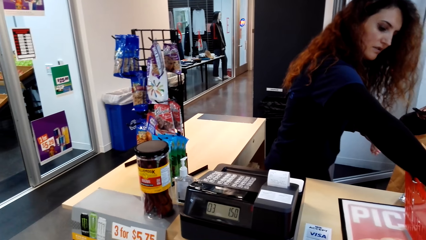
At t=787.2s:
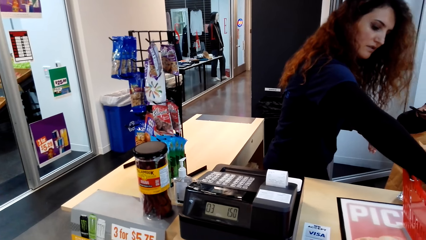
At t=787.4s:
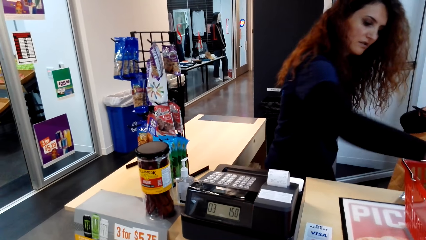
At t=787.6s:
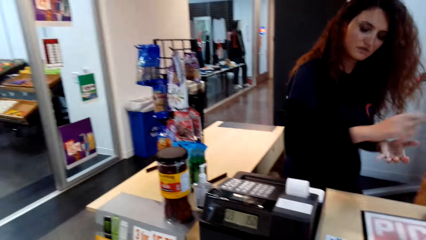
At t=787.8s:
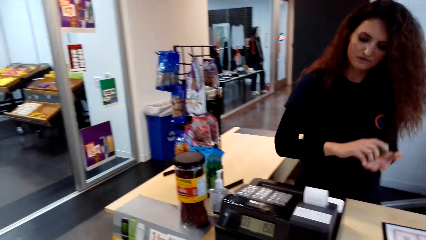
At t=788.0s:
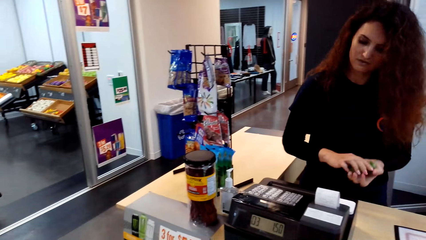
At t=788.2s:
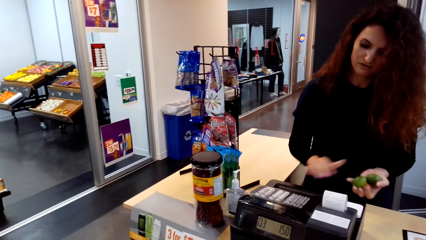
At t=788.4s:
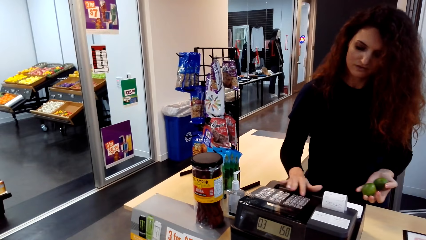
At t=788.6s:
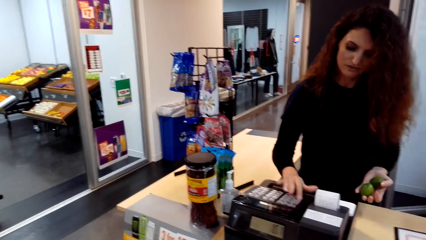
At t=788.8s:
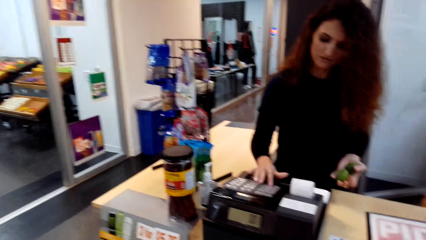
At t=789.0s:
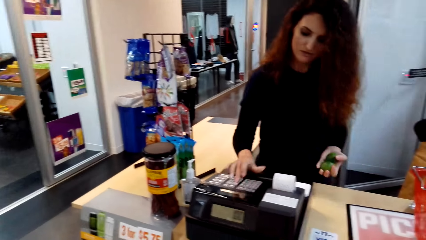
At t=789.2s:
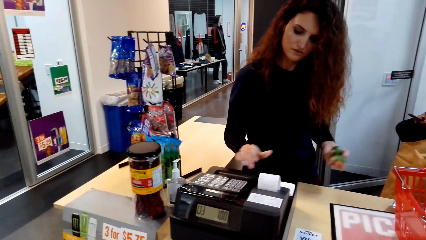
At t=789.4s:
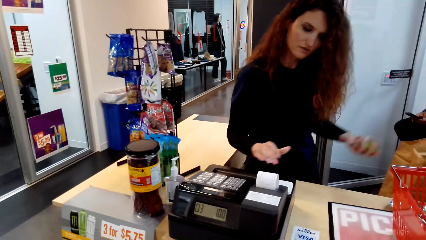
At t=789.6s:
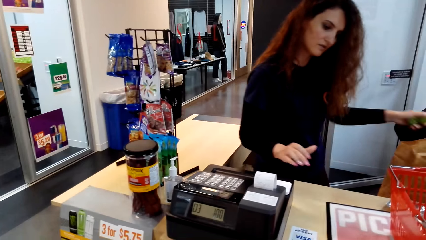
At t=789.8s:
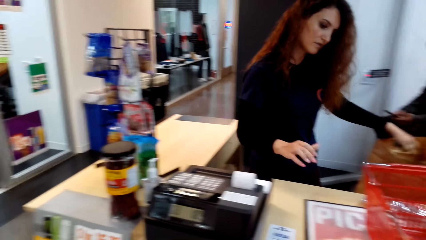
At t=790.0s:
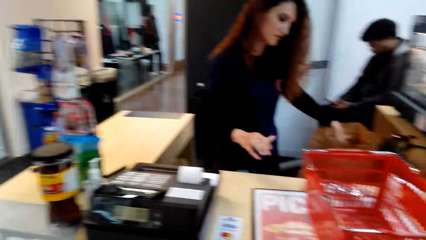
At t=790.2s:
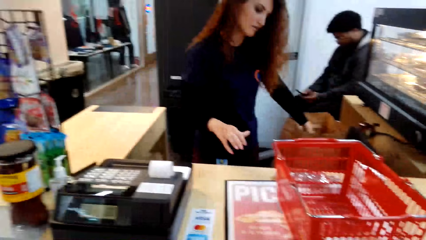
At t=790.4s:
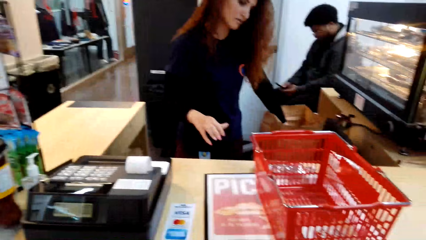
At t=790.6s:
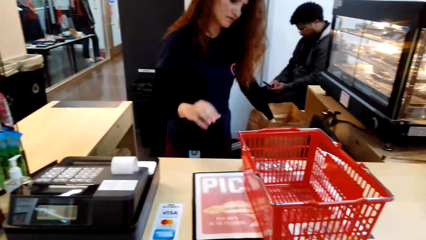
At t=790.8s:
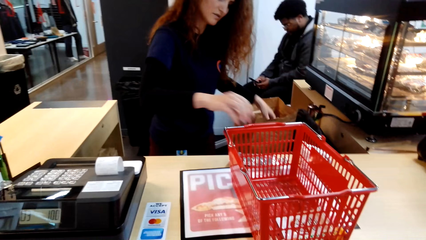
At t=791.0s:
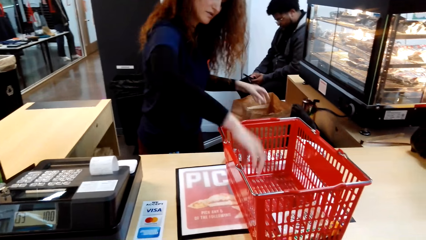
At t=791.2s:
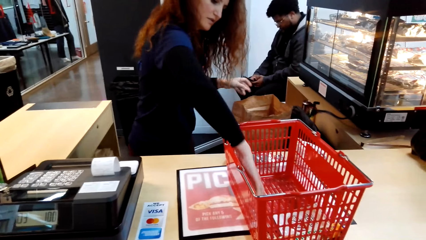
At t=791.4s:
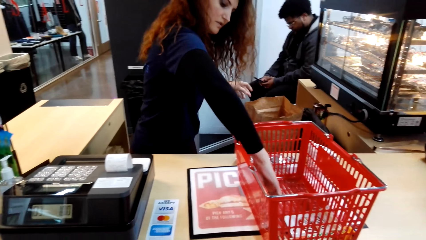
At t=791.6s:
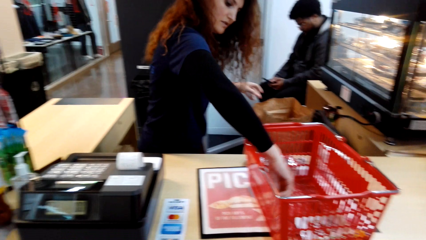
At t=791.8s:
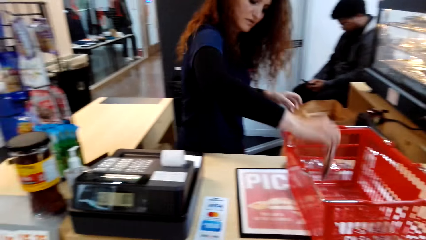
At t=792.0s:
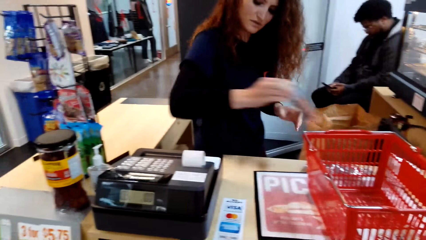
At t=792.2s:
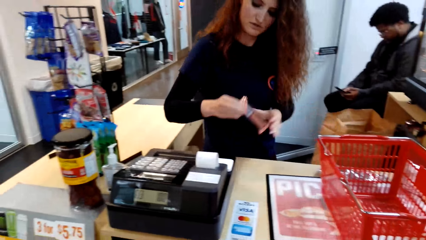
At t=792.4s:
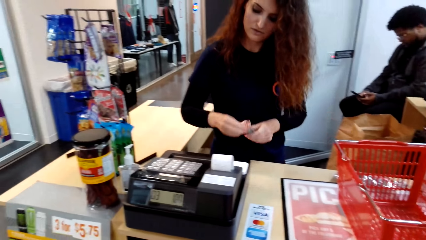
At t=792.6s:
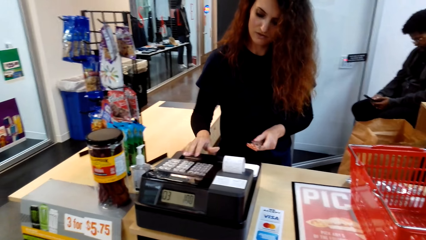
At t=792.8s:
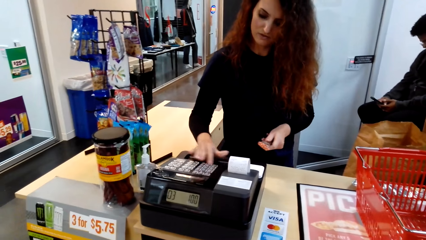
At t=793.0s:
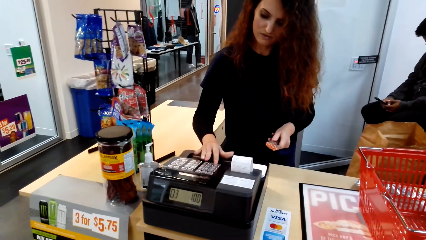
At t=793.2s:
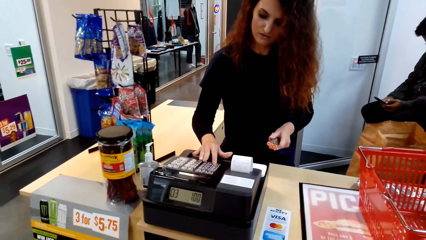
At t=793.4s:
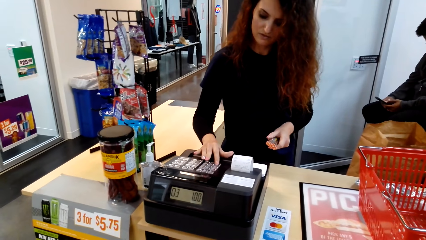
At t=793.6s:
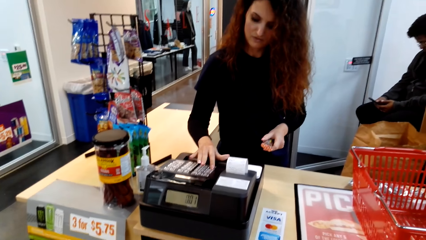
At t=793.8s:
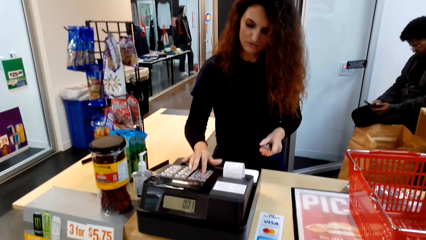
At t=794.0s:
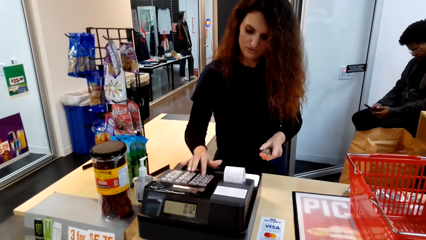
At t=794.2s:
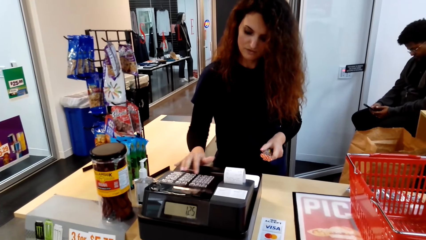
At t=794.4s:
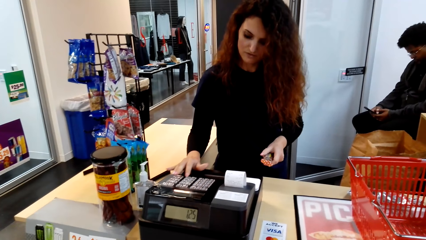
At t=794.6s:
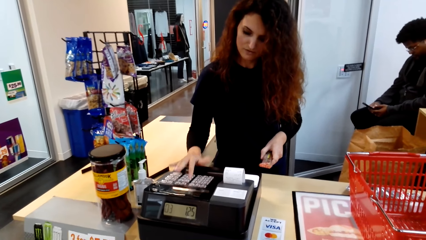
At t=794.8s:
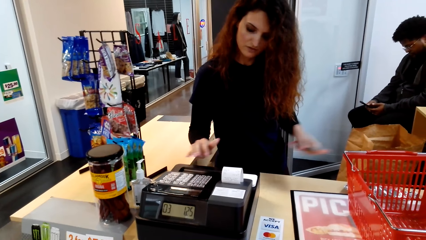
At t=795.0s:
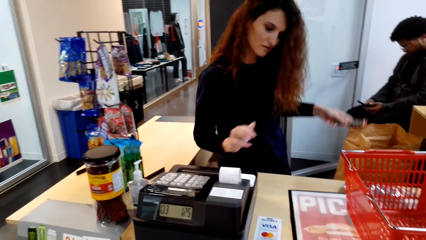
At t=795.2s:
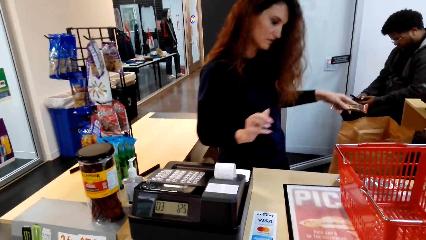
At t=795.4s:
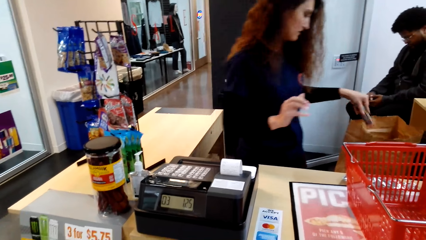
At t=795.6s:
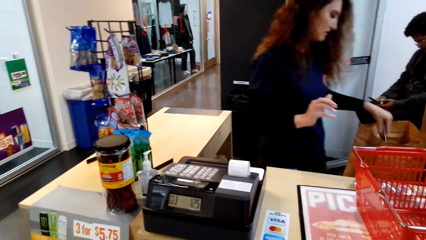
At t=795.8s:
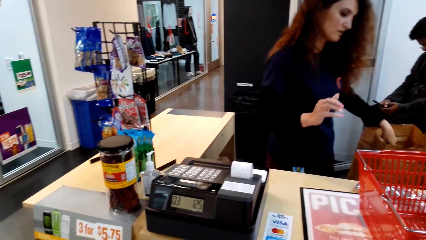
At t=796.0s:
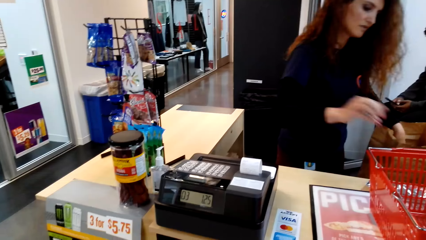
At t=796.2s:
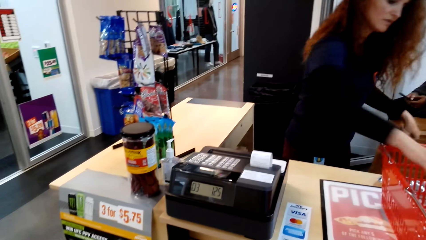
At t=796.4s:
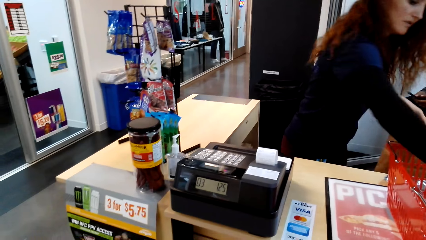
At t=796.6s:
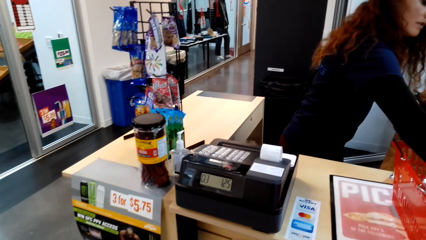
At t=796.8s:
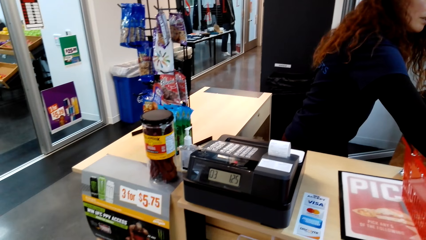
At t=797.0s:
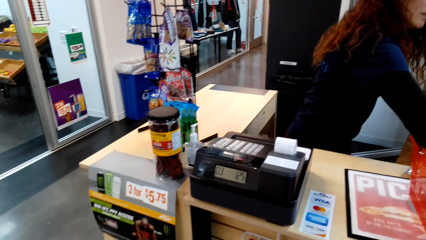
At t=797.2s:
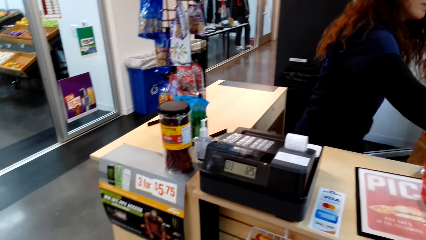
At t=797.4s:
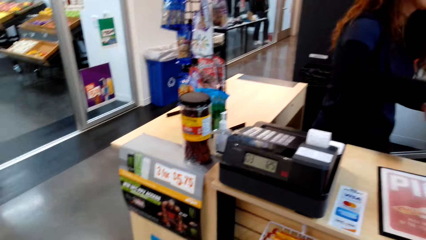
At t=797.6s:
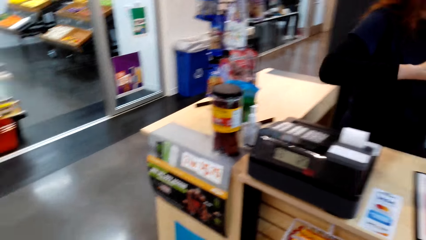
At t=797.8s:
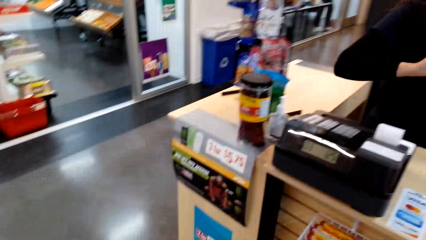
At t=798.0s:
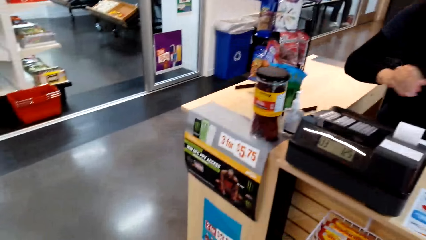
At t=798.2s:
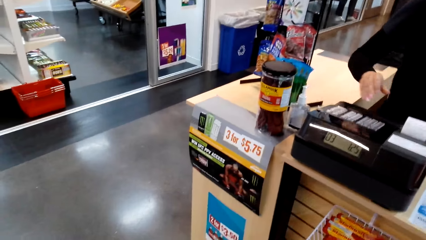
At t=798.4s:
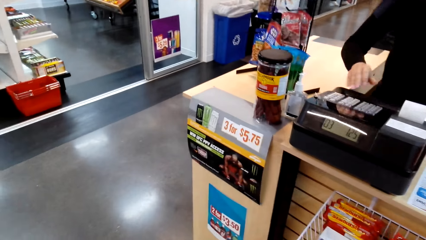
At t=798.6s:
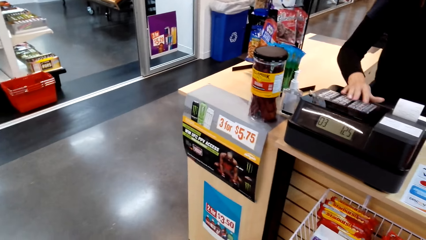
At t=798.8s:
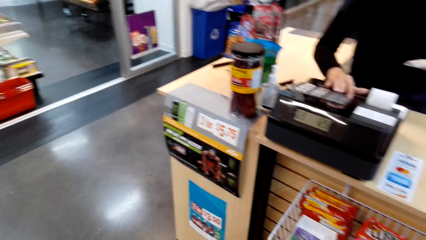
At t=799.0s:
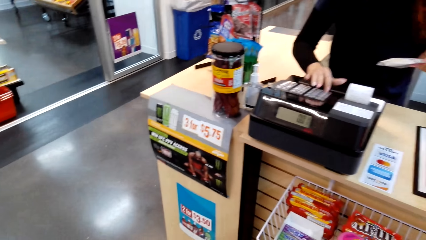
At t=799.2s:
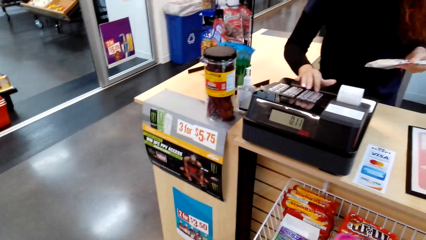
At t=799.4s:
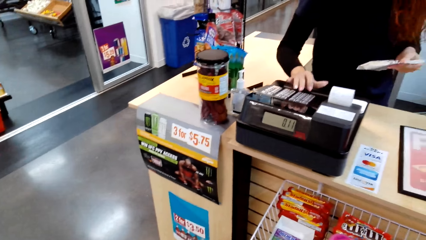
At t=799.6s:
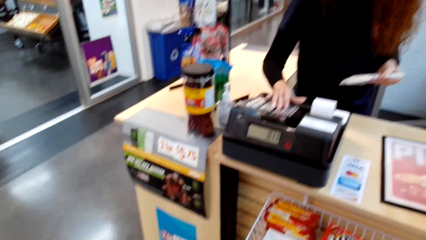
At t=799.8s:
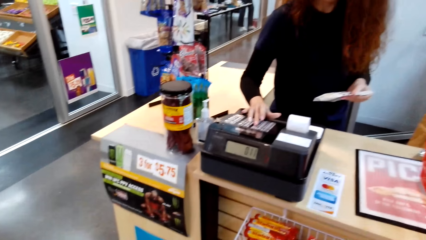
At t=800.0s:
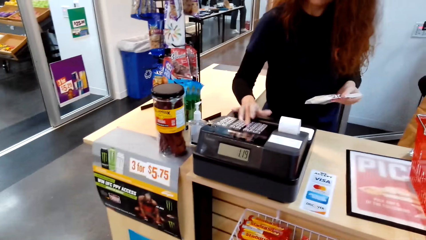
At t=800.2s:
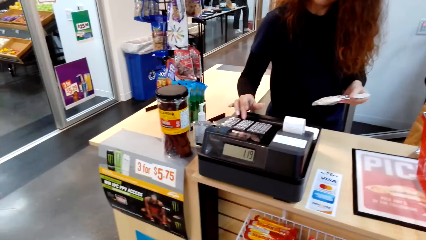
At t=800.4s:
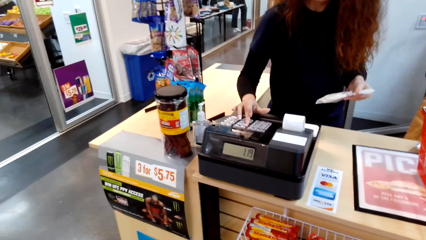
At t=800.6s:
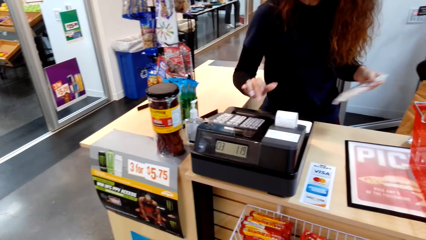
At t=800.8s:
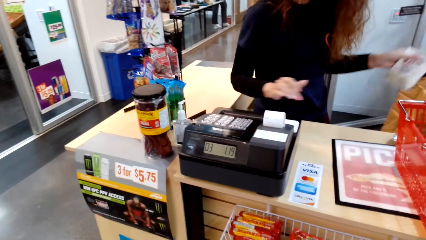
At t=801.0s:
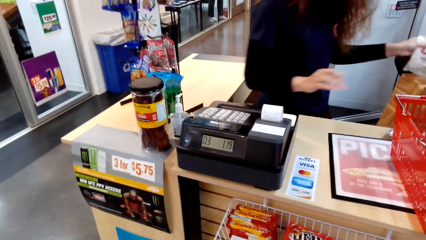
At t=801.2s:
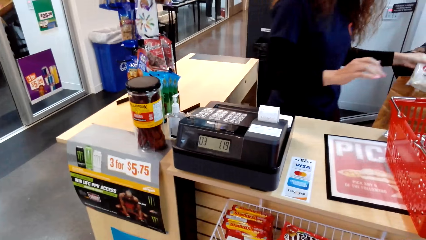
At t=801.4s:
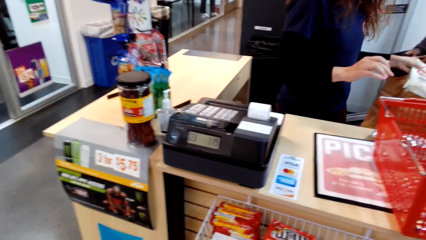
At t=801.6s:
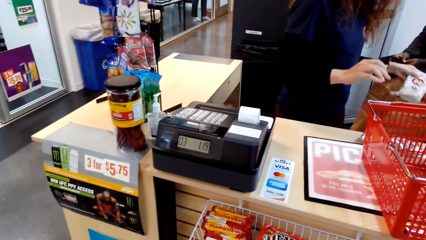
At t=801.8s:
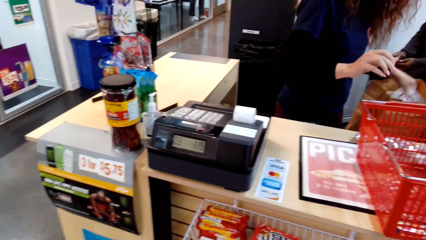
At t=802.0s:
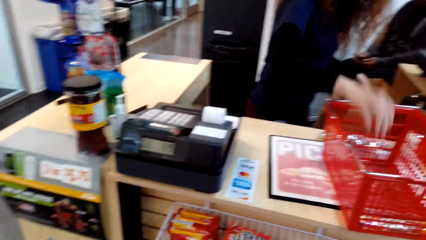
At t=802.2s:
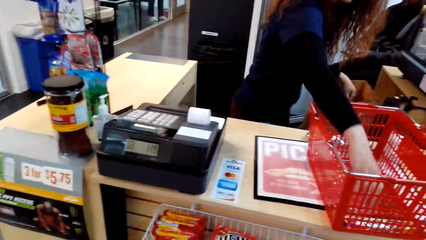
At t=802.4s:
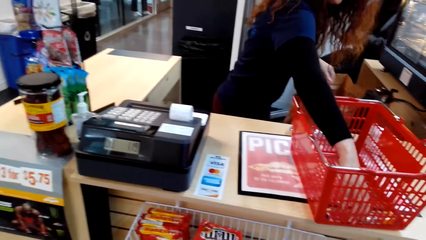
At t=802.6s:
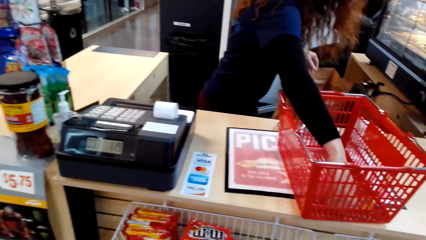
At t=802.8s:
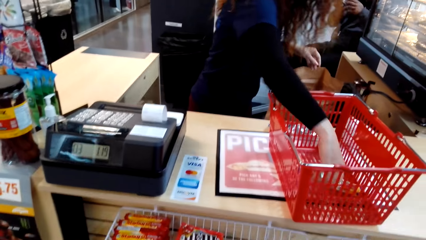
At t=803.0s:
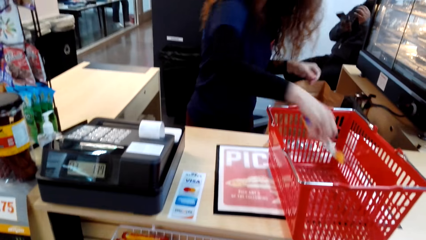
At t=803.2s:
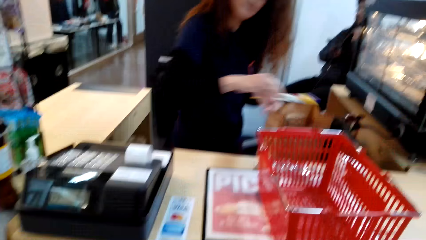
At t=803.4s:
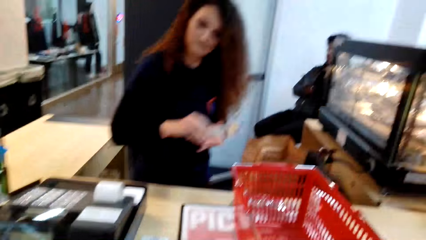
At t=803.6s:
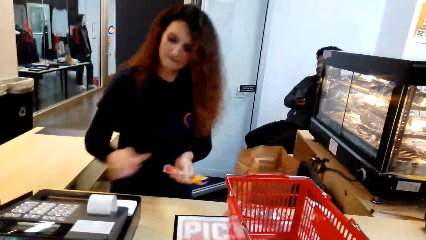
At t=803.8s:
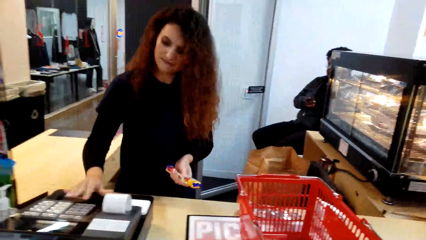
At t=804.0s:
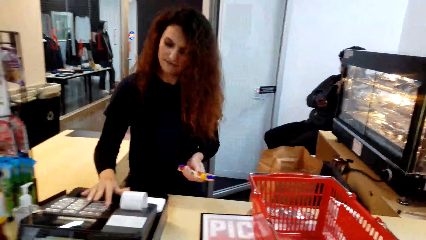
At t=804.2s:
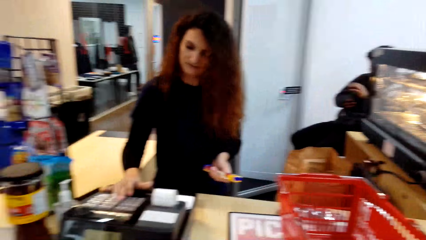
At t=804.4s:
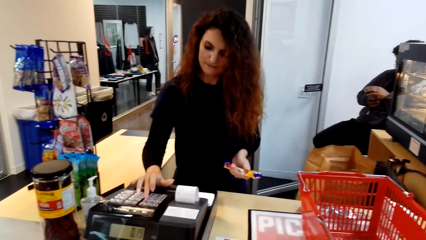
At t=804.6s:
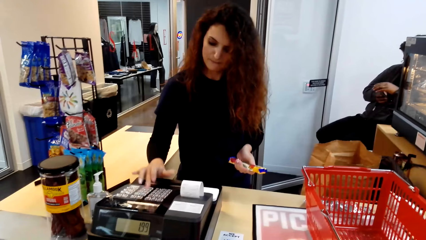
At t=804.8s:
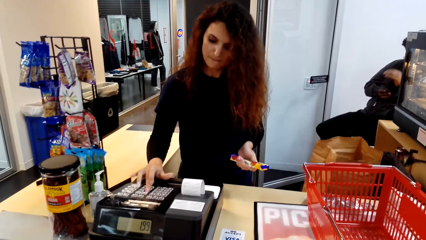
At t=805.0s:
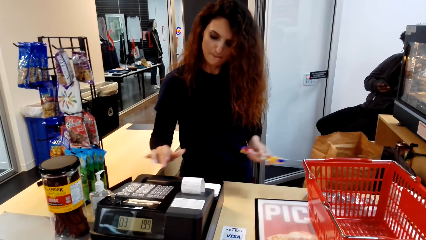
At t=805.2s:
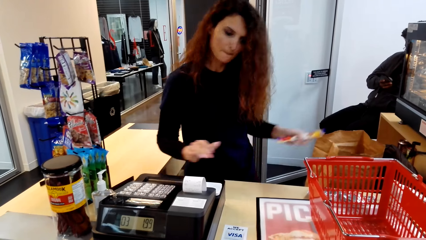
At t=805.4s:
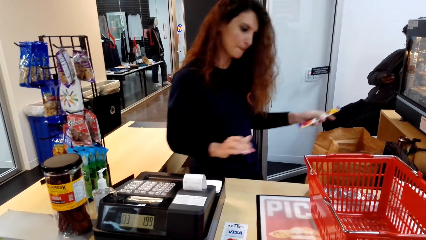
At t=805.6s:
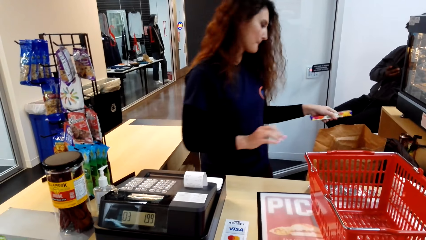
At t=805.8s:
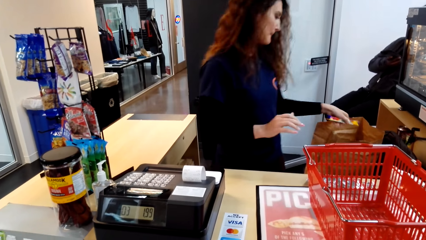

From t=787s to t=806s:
A man holds a vegetable. The man puts the vegetable on a package bag. The camera wearer turns to the side. The man presses buttons. The man puts an item on the package bag. The camera wearer turns to the side. The man puts an item on the package bag. The man presses the buttons.
